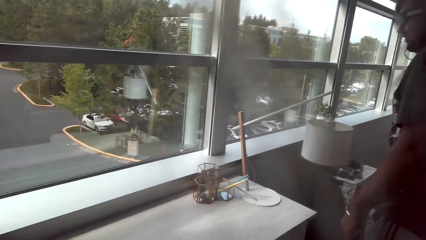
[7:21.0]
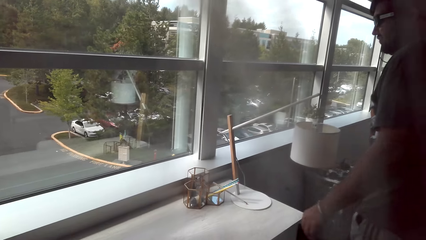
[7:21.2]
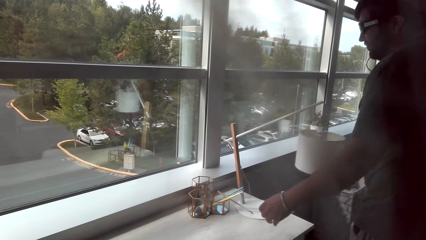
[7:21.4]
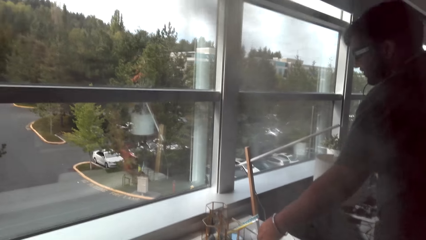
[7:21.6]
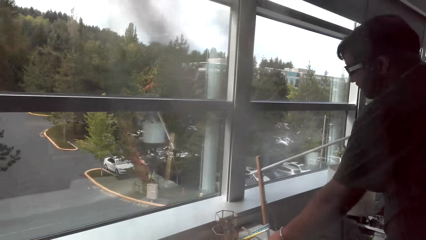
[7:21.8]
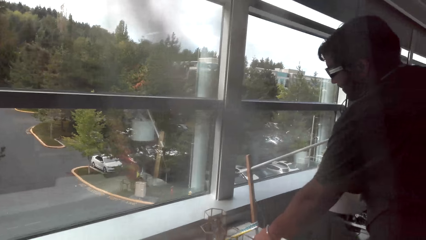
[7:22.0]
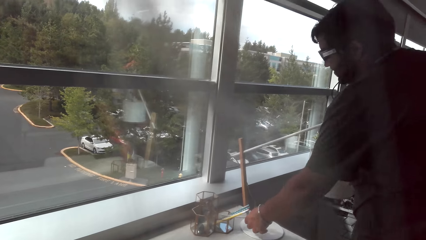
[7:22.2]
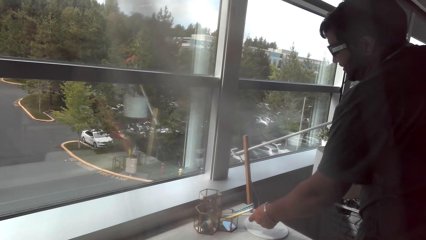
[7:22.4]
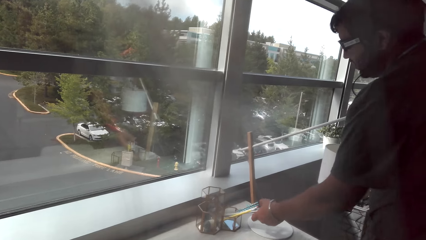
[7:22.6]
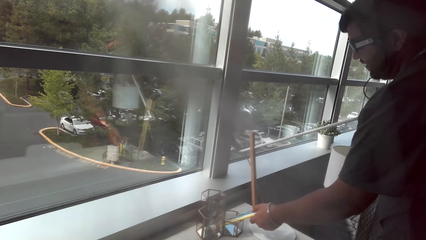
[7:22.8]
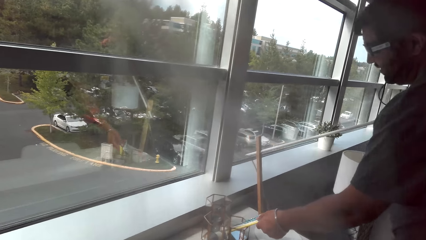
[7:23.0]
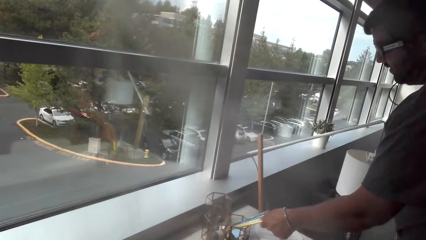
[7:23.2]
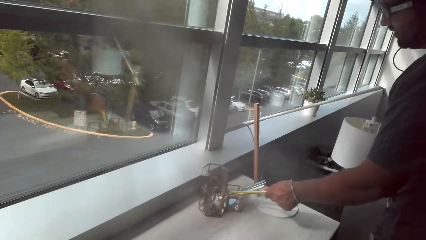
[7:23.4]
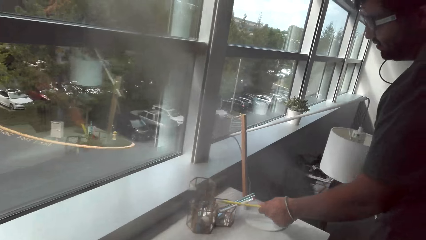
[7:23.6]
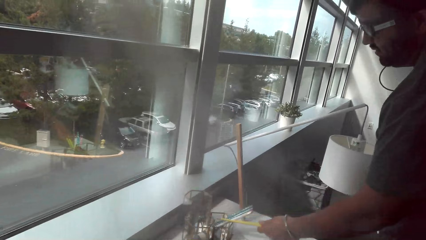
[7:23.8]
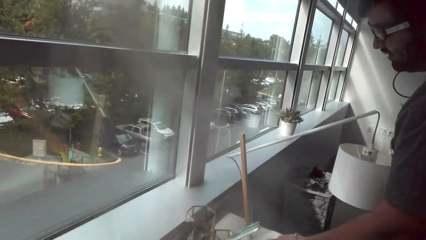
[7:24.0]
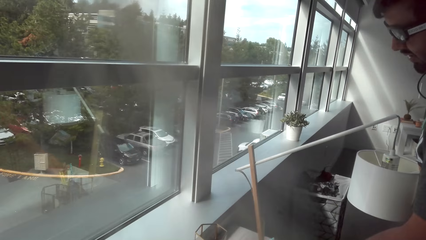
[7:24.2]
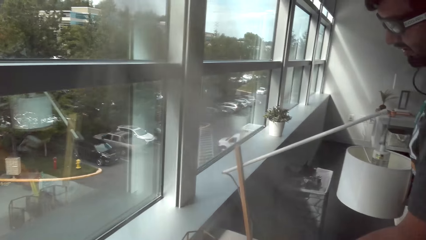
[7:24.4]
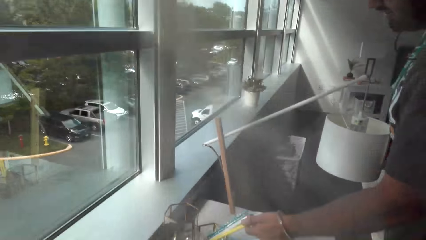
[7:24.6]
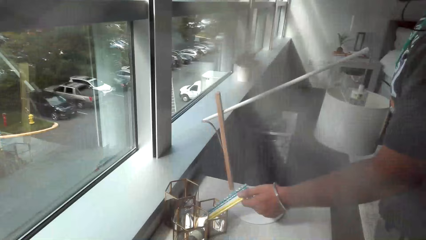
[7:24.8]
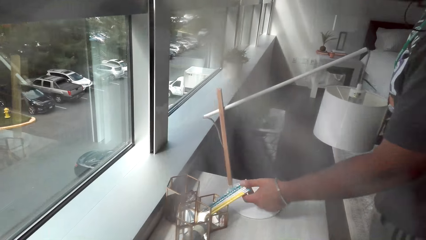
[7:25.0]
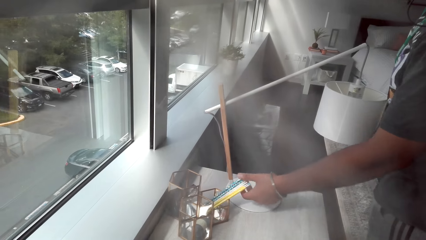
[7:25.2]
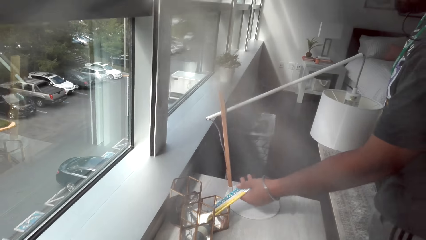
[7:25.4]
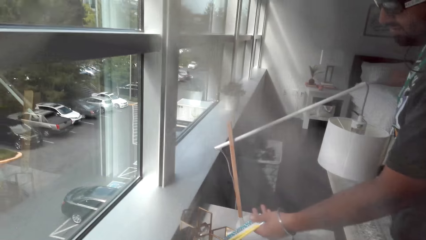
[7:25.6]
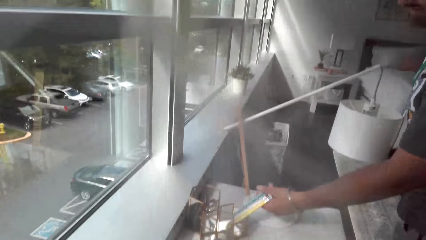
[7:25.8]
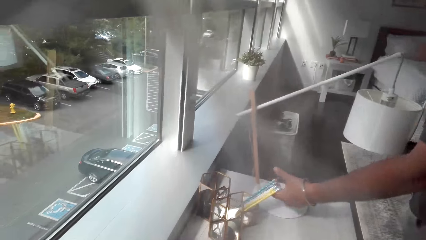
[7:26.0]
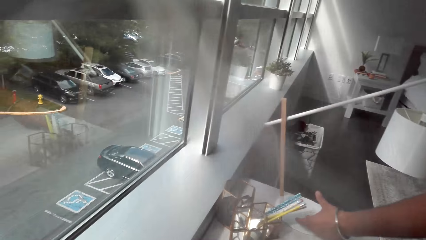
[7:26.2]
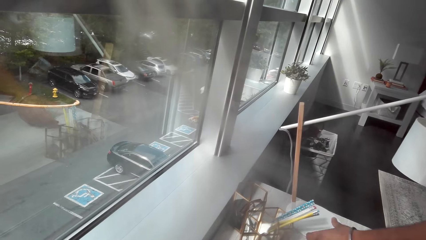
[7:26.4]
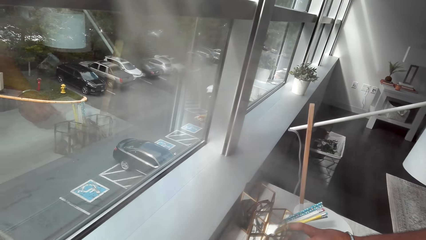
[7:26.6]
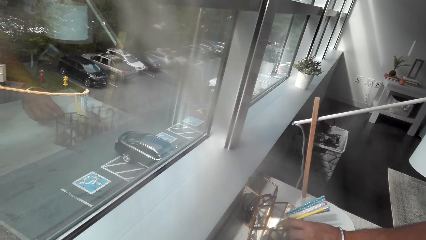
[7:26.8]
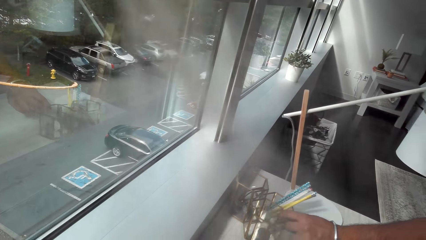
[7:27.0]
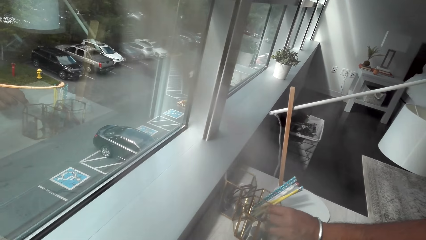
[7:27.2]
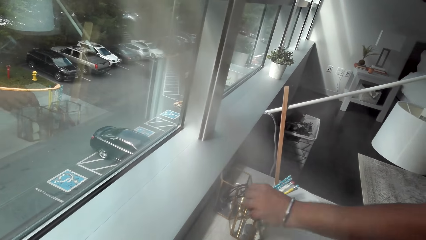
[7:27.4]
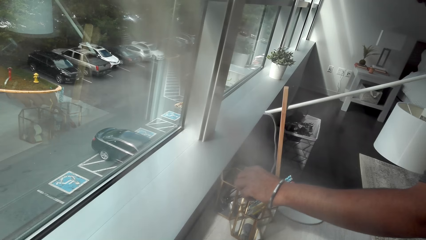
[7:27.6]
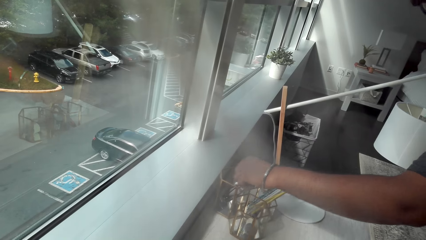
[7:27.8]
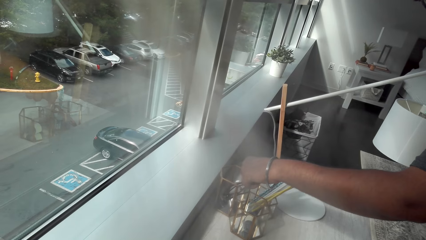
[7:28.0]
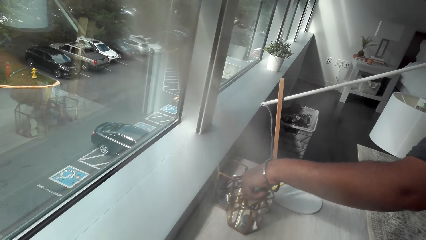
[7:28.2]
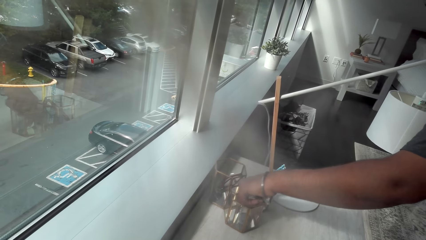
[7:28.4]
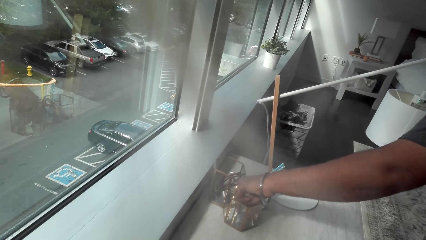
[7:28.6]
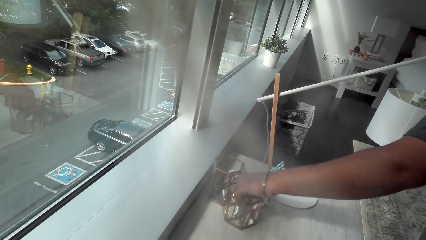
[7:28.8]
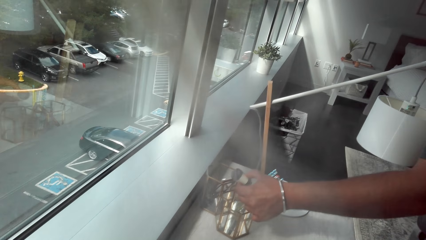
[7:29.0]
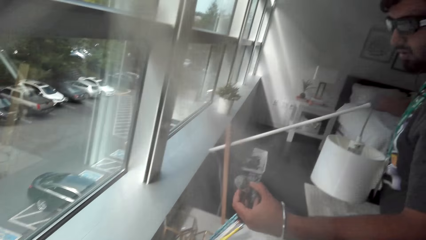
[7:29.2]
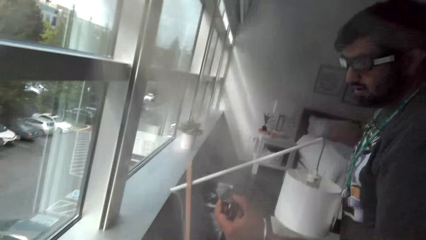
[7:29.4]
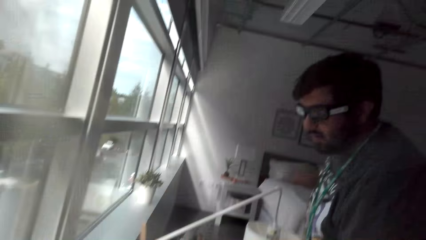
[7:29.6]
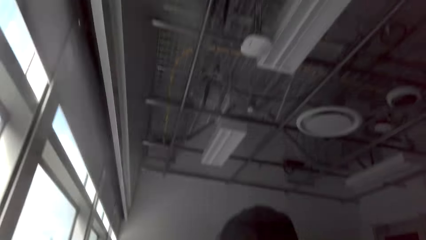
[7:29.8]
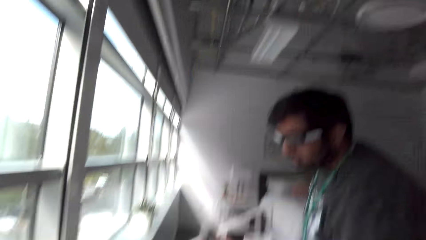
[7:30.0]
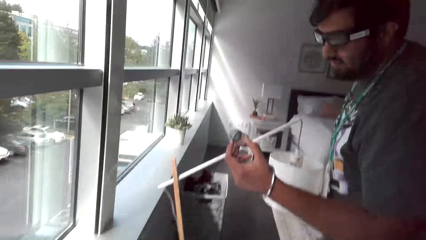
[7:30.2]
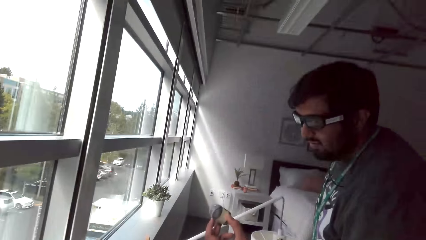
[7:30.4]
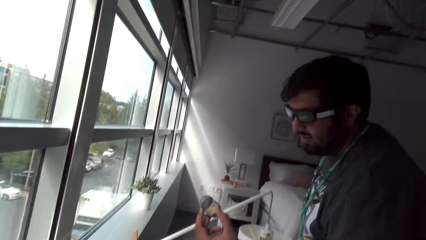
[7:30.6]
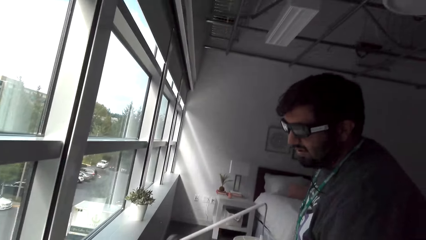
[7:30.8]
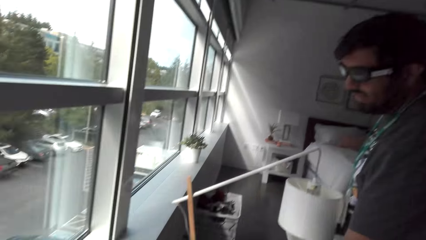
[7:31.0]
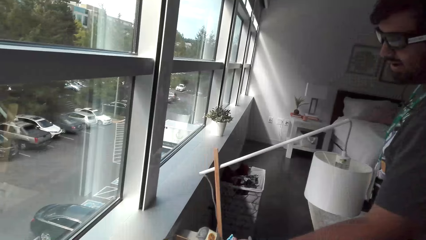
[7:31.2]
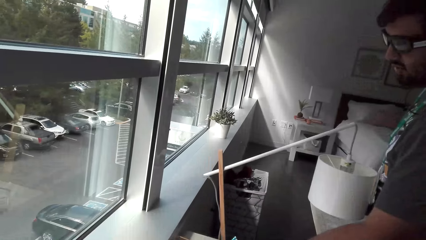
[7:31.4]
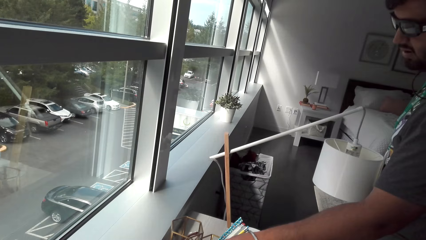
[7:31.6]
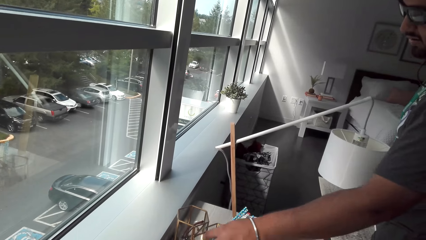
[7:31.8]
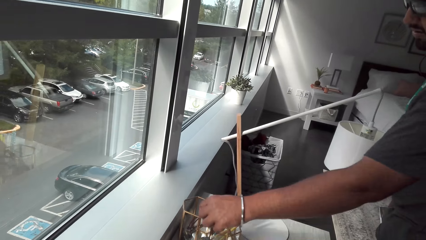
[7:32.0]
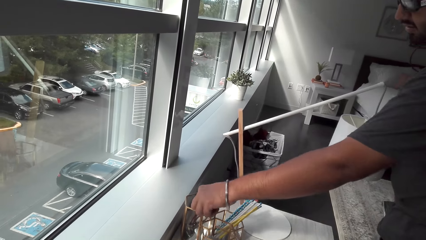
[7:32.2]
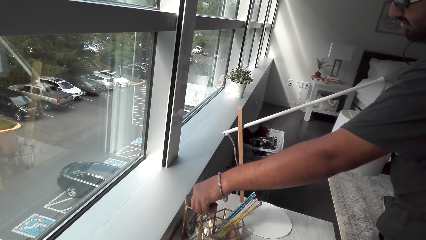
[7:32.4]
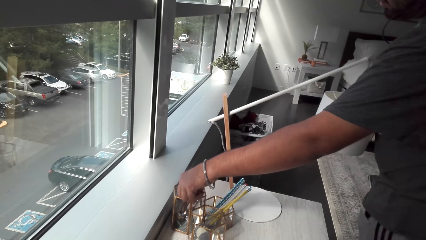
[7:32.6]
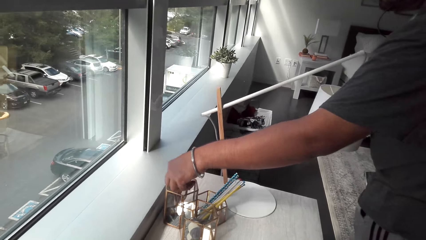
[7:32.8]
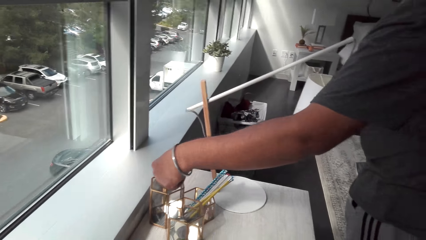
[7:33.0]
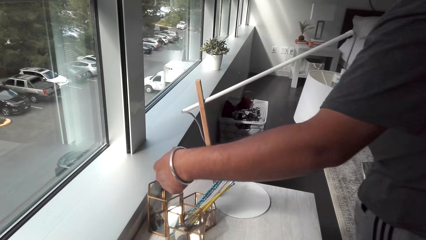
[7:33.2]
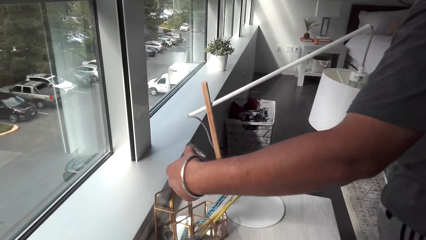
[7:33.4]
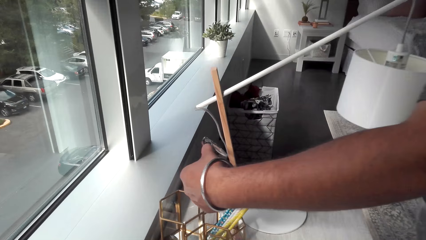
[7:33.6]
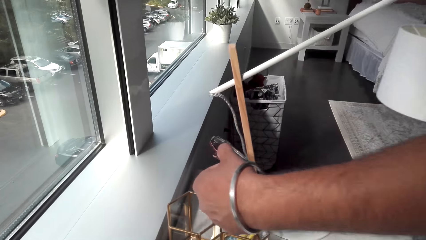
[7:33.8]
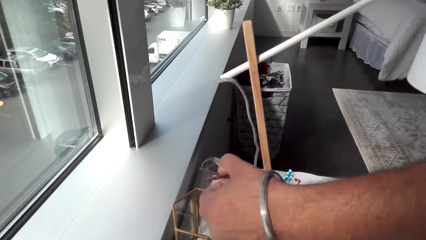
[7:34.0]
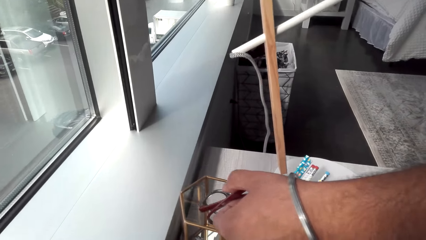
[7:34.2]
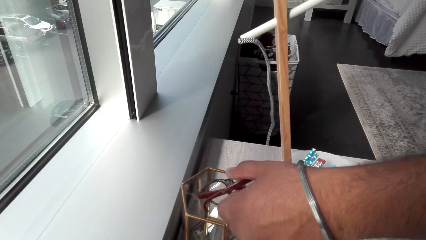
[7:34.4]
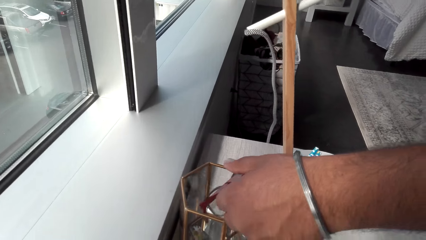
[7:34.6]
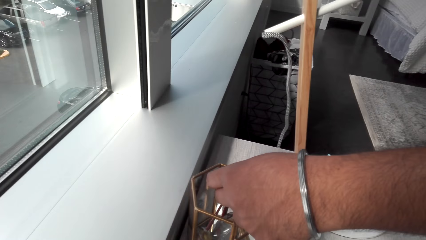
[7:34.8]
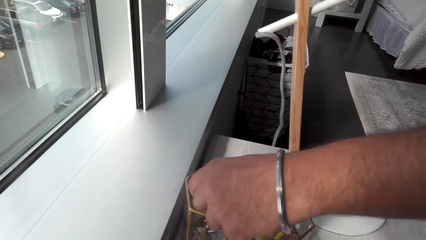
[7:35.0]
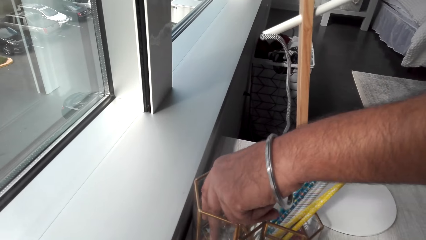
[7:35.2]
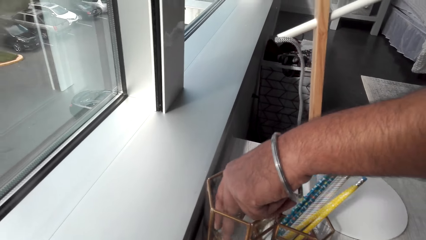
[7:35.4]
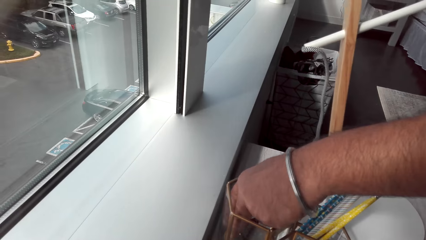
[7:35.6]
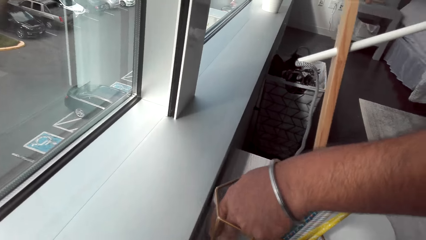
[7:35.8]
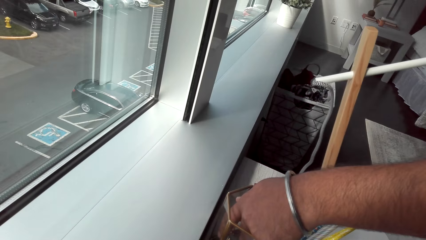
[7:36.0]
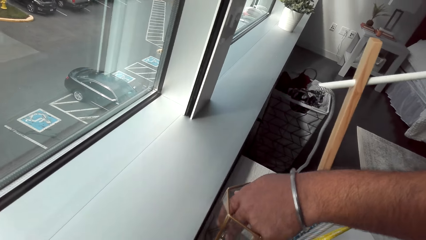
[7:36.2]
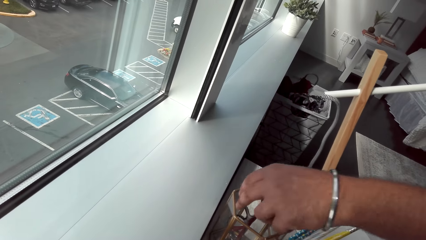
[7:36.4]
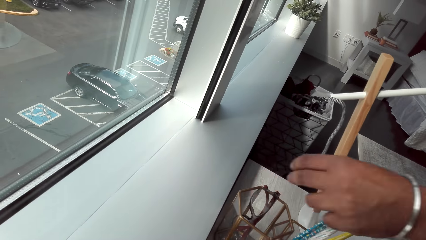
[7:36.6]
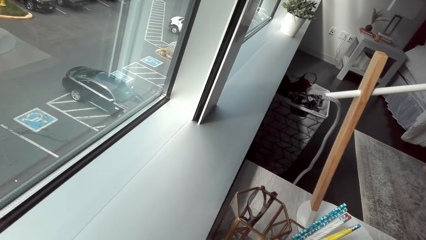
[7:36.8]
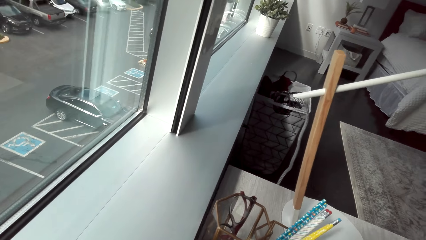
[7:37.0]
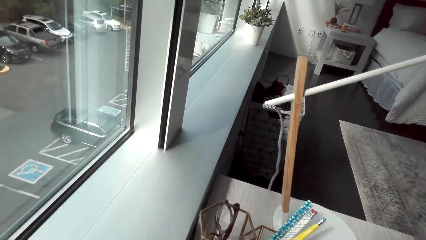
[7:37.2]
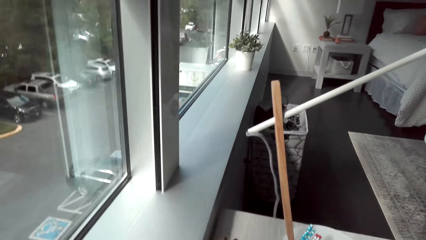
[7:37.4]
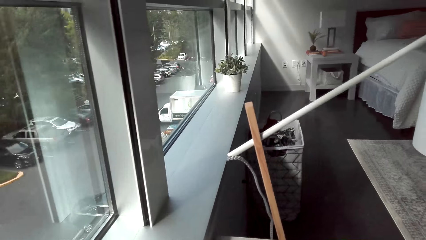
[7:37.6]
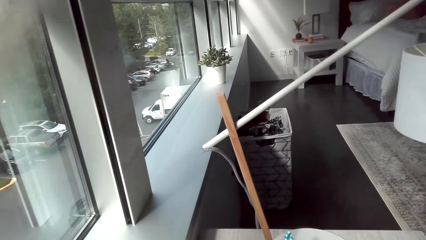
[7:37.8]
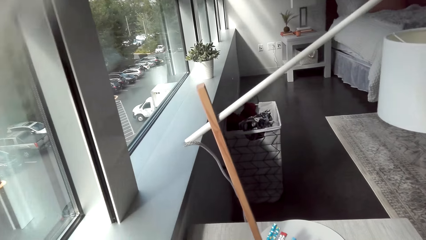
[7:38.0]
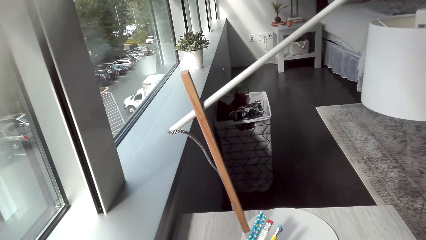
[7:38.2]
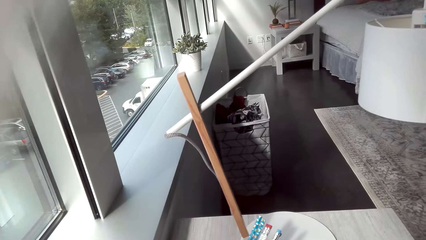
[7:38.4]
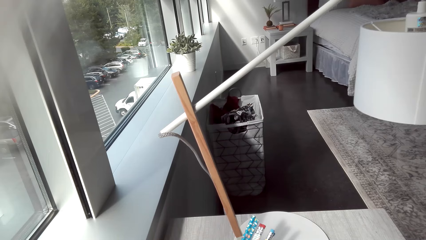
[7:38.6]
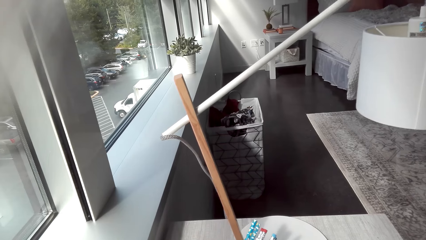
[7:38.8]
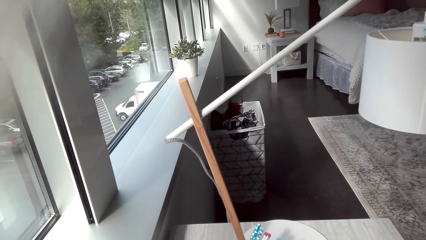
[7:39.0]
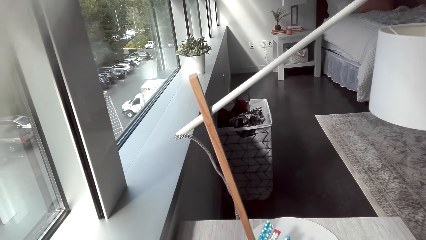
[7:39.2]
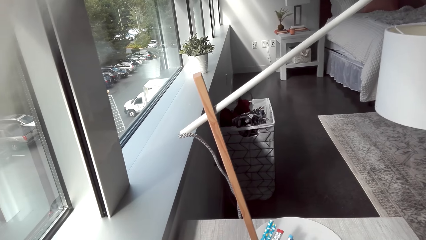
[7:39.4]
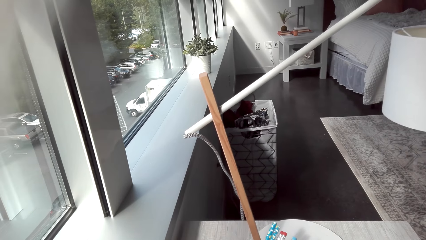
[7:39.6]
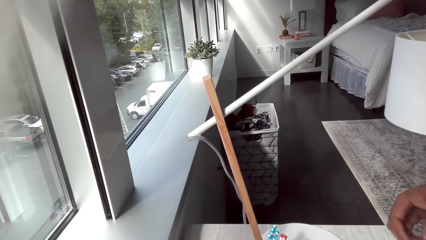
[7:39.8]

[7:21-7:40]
A man moves items. The man grabs the pencil. The camera wearer grabs the spectacles. They put the spectacles in the tray.
